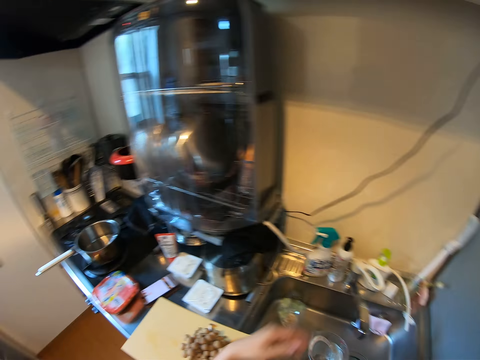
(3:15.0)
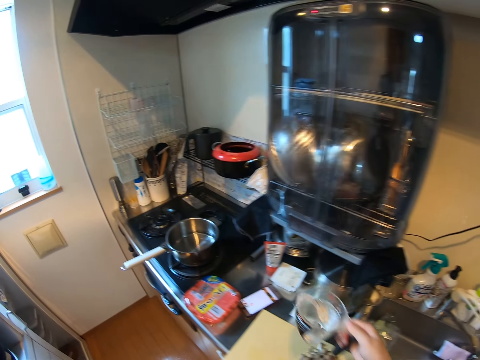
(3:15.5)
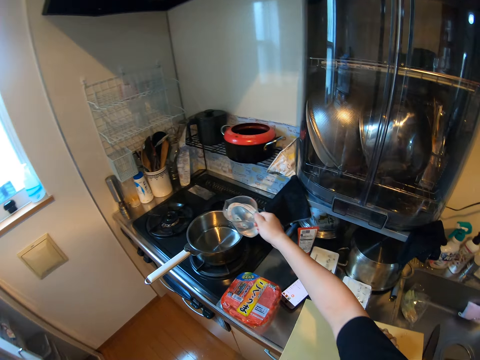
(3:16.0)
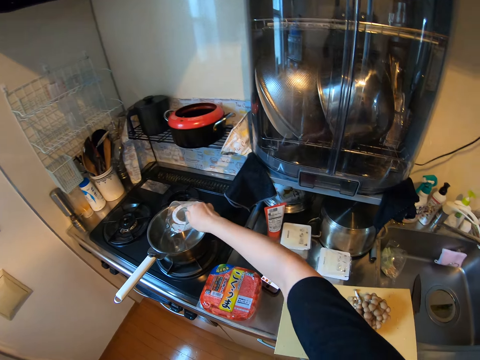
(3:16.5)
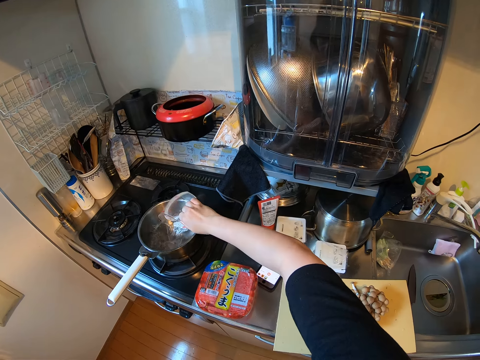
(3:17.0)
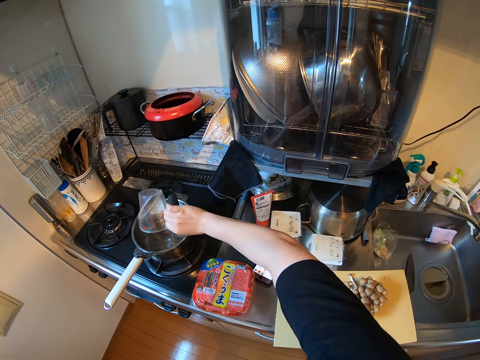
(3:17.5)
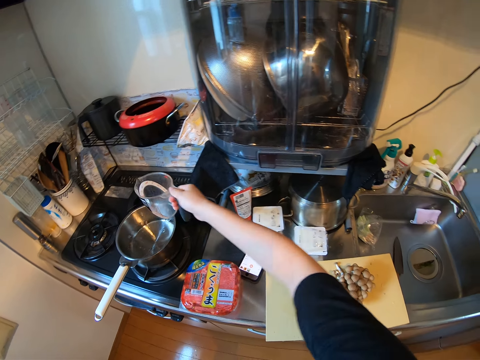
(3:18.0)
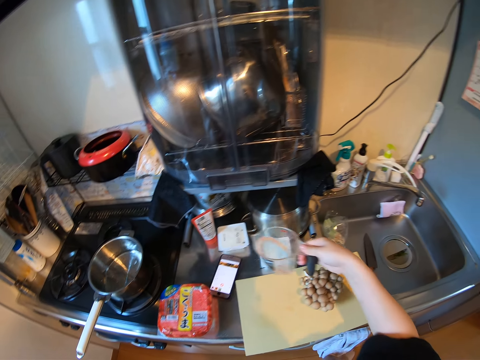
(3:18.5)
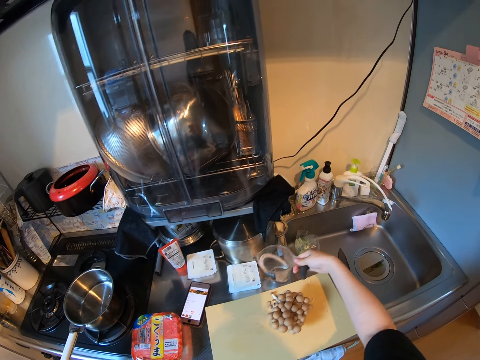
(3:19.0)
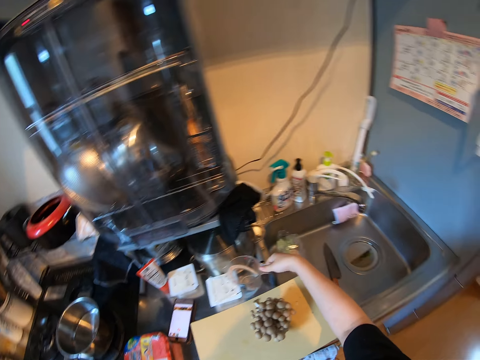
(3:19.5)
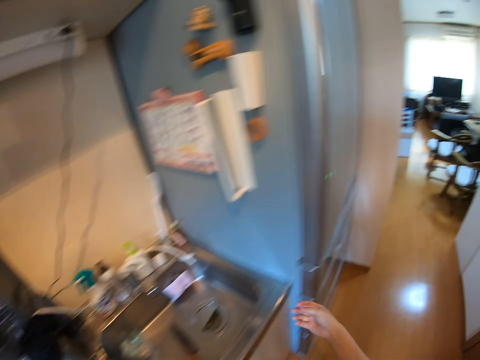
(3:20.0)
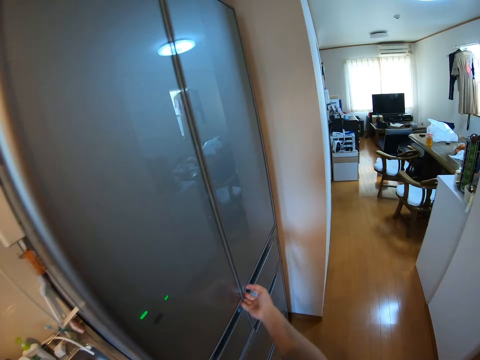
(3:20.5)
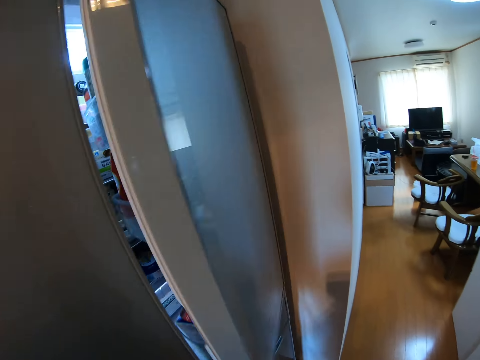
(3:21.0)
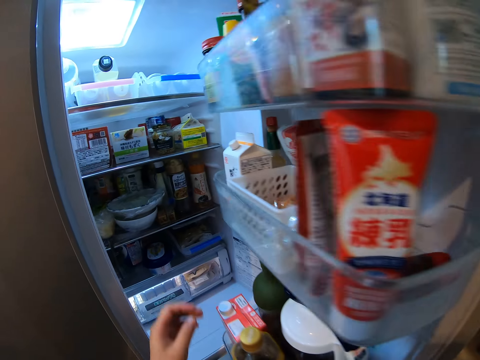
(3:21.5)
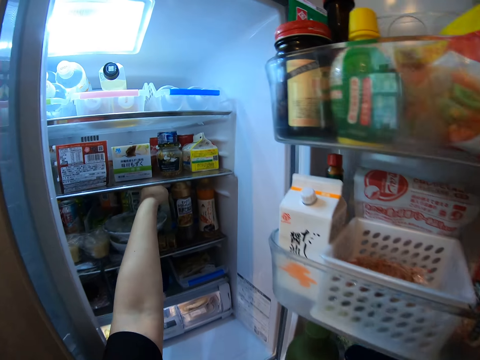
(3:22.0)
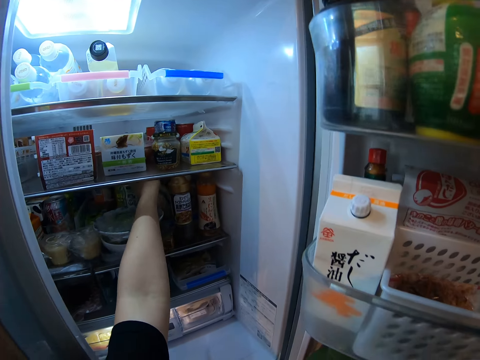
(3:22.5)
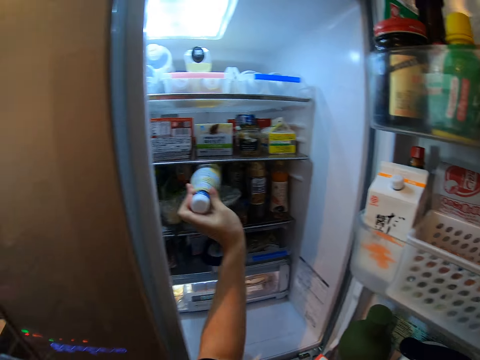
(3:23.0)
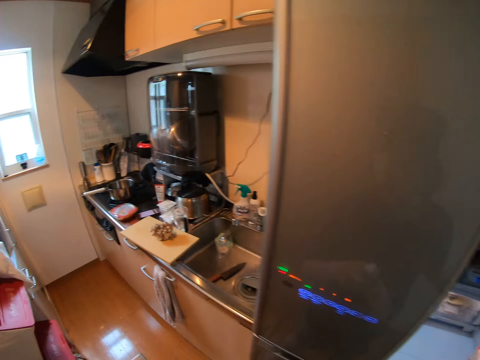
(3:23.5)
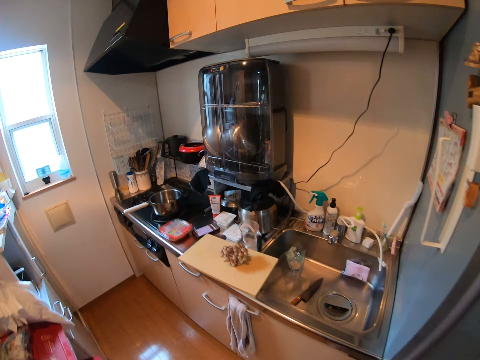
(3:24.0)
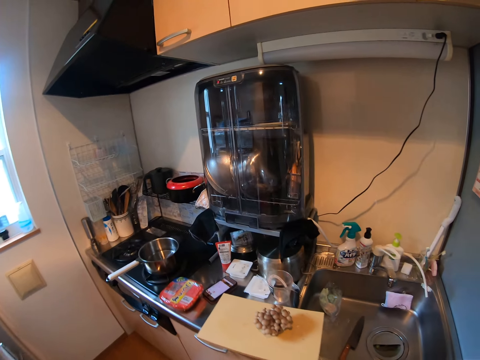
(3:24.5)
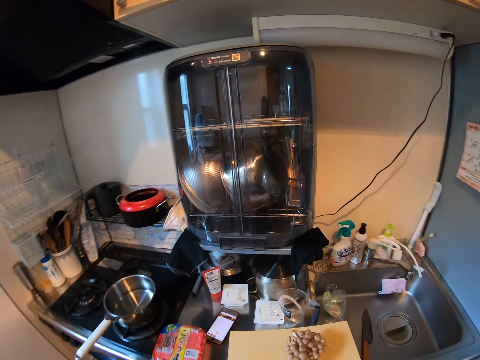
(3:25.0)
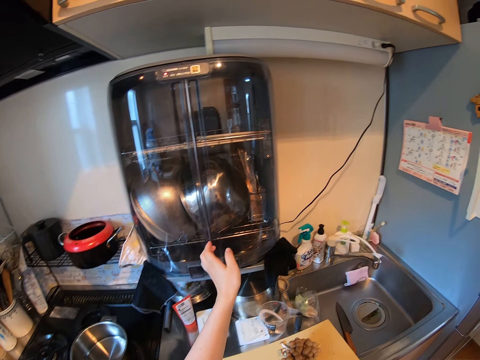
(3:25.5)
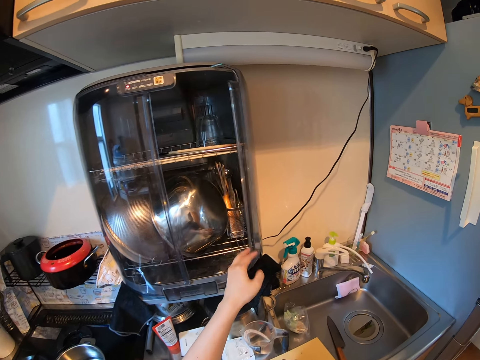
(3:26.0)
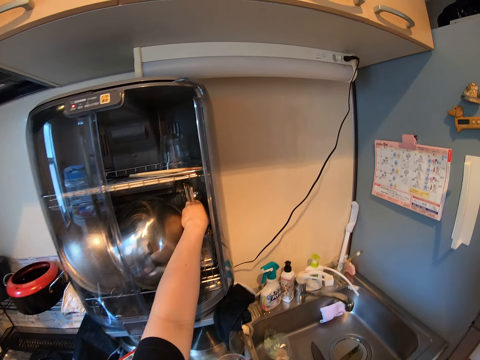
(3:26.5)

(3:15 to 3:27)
The camera wearer turns off the tap. They step forward. They pour water from the cup into a pot. They drop the cup on the kitchen worktop. They step forward. They open the fridge. They take the butter soy sauce from the fridge. They close the fridge door. They step forward. They open the kitchen sterilization cabinet.

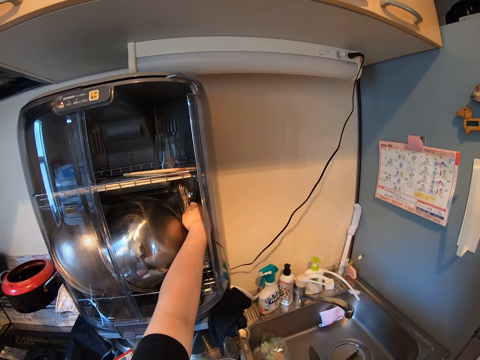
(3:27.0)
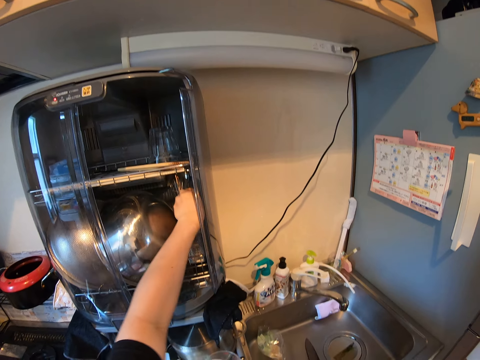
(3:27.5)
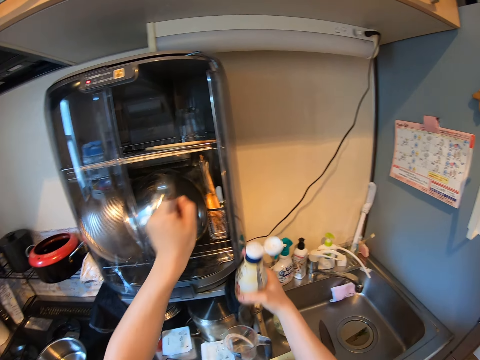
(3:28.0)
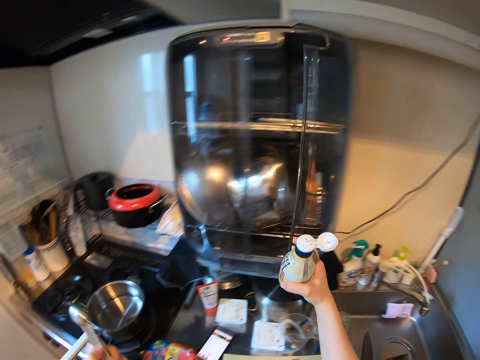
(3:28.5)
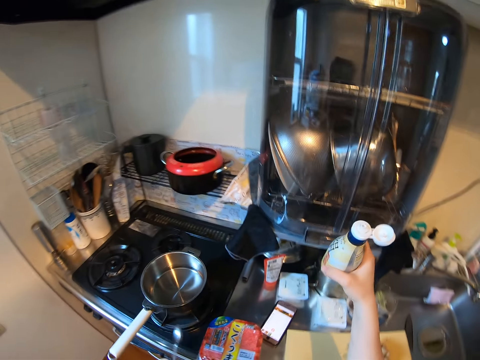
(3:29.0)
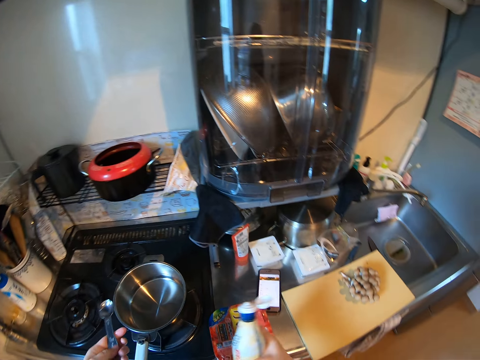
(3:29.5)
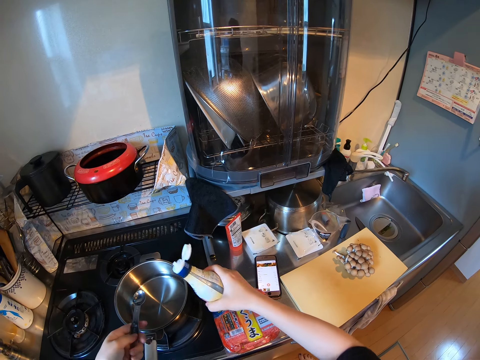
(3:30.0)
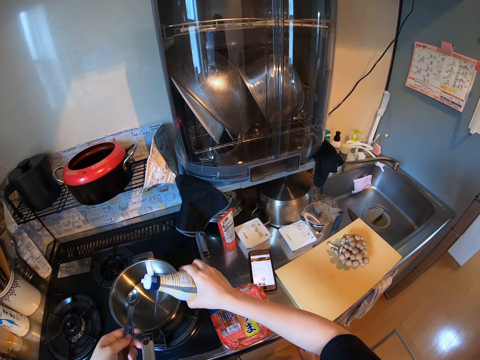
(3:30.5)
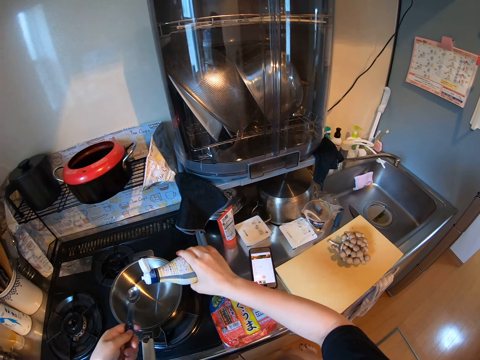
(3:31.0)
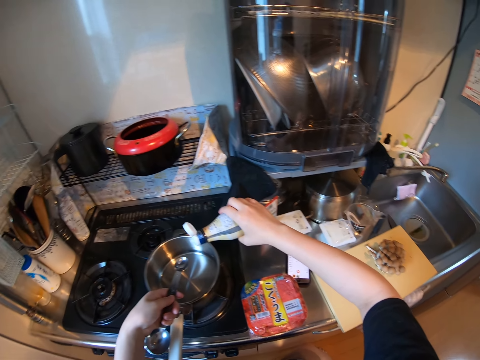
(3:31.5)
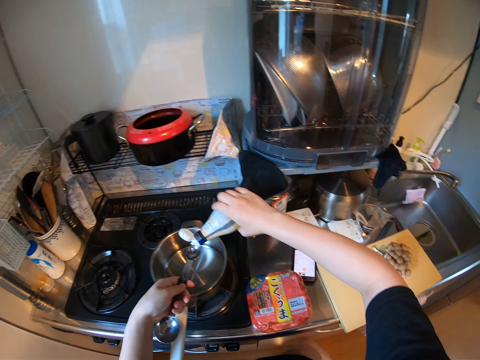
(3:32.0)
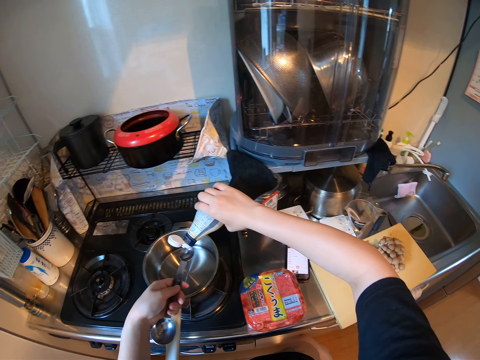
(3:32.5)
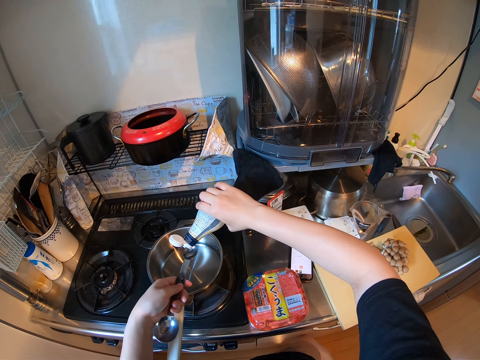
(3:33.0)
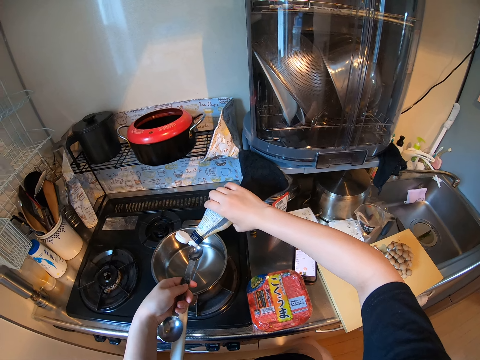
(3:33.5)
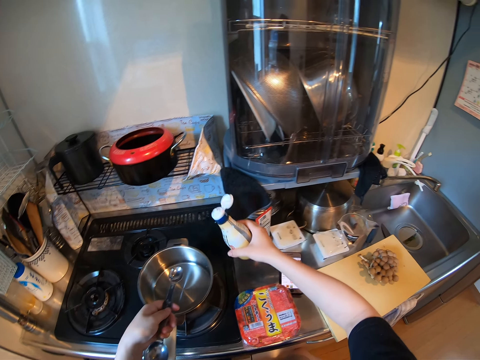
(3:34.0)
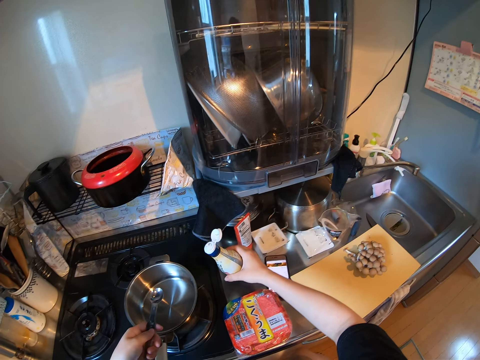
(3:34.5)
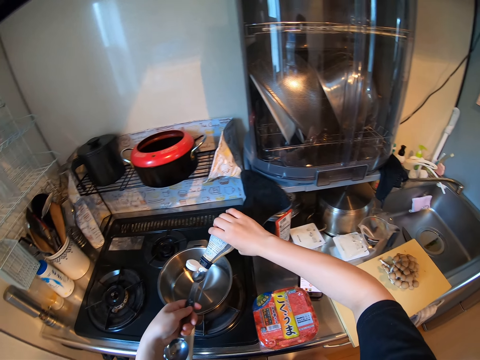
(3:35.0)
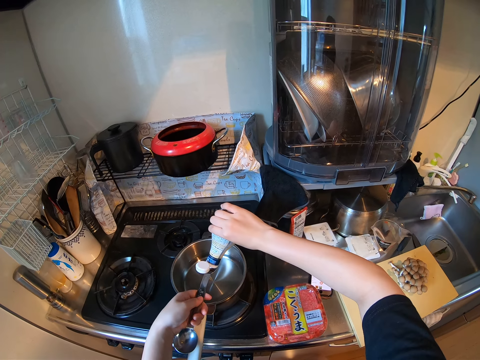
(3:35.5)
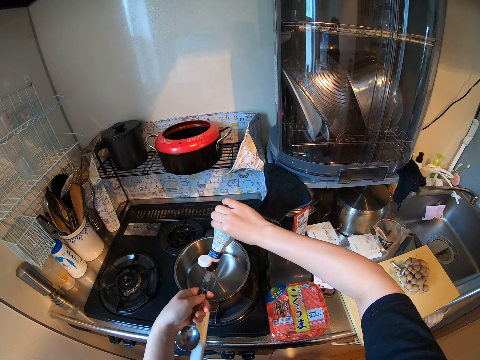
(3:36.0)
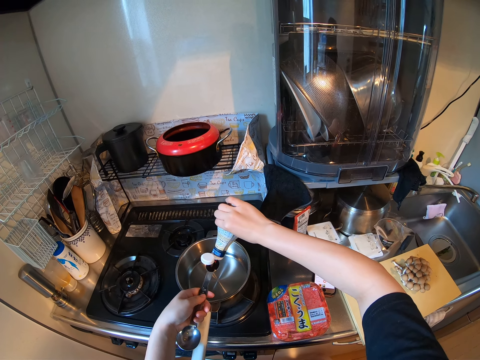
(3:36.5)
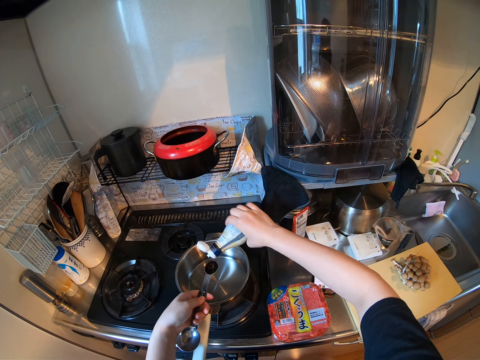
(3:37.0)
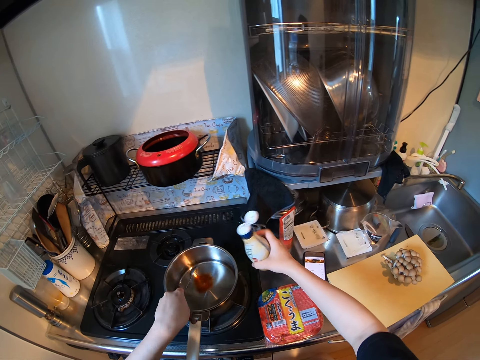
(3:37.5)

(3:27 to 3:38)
The camera wearer picks up a measuring spoon from the kitchen sterilization cabinet. They close the kitchen sterilization cabinet. They put the butter soy sauce on the spoon. They pour oil from the bottle on the spoon. They put the soy sauce on the pot.

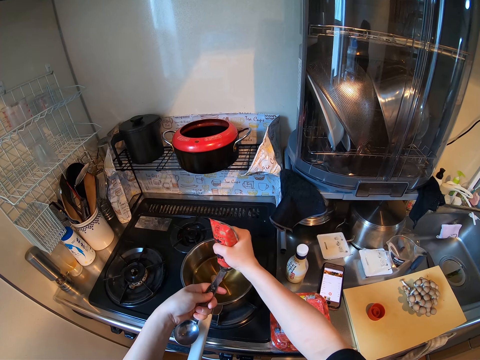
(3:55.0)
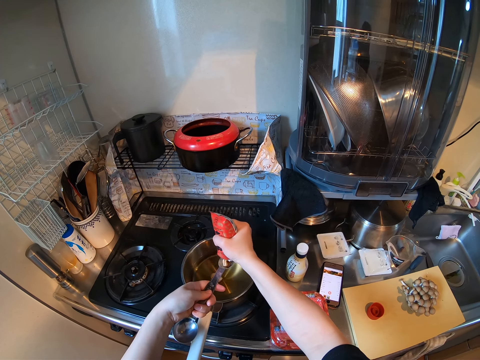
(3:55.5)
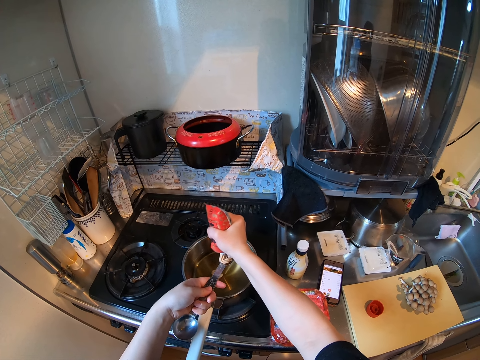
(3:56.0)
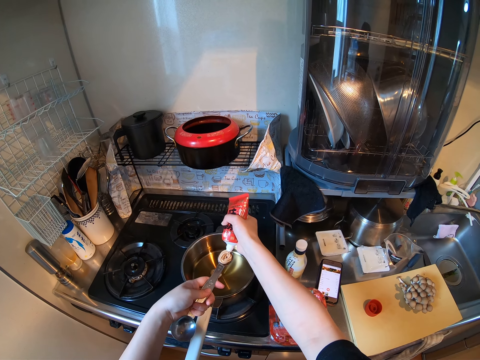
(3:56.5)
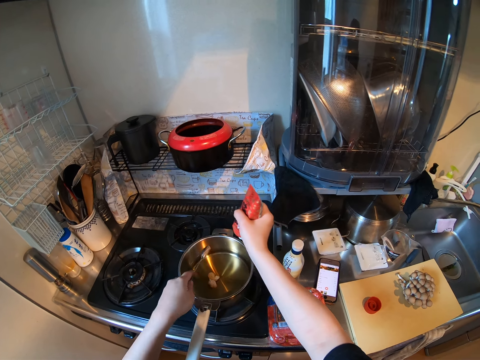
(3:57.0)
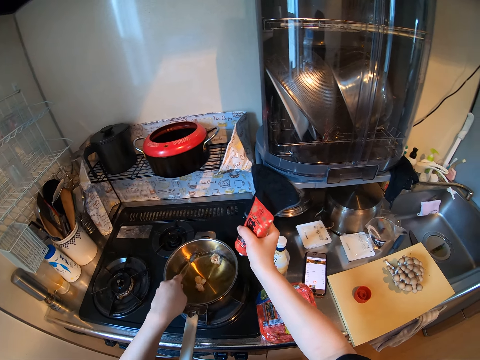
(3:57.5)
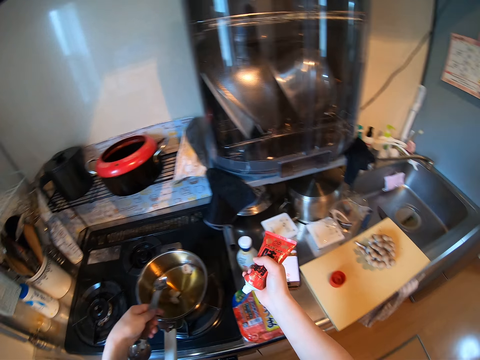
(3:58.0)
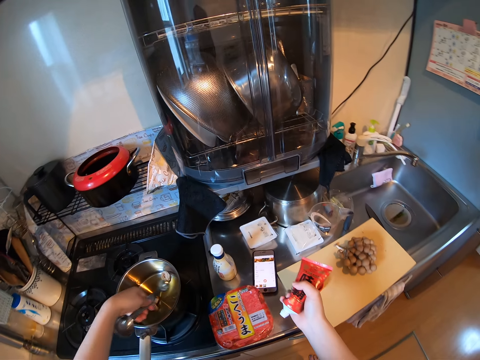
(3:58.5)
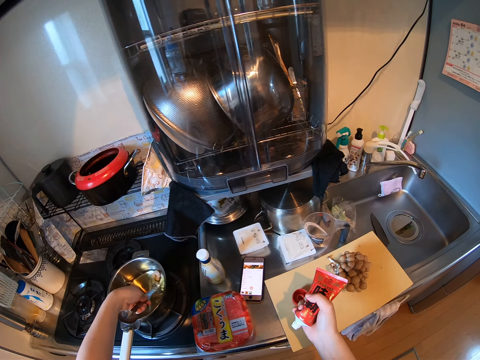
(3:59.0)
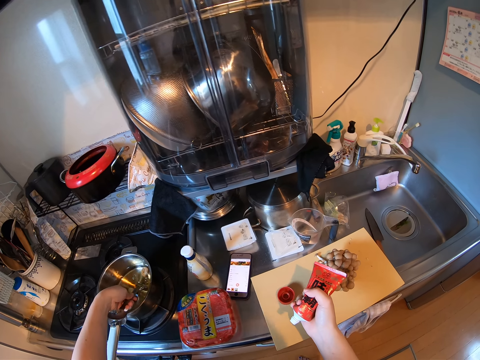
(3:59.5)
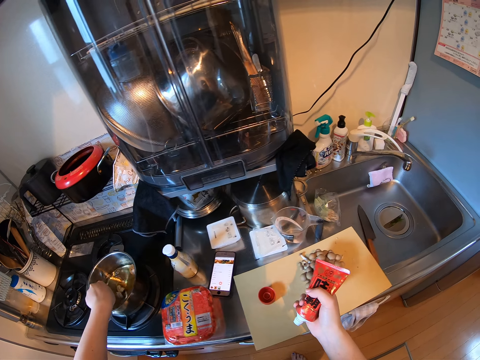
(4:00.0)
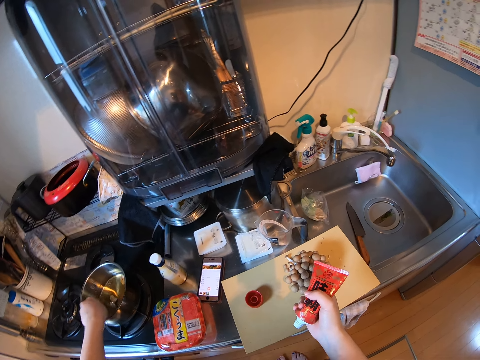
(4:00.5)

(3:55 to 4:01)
The camera wearer squeezes paste on the spoon from the tube of paste. They drop the paste into the pot with the spoon. They hit the spoon on the pot. They shake the spoon in the pot of water.
